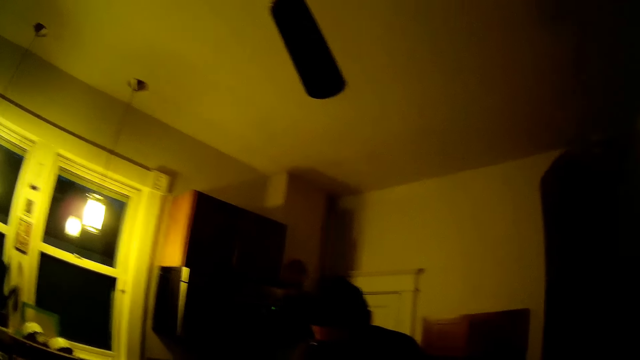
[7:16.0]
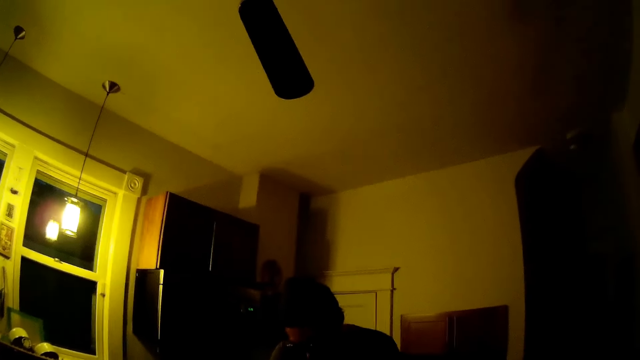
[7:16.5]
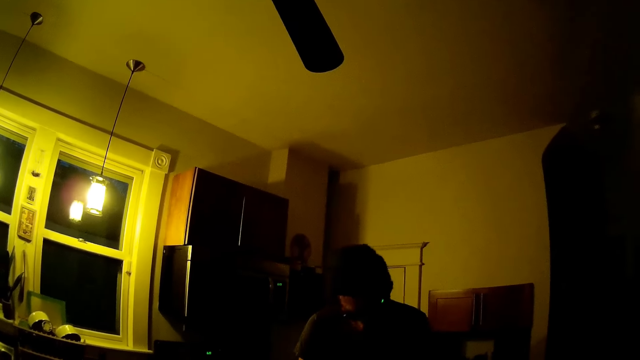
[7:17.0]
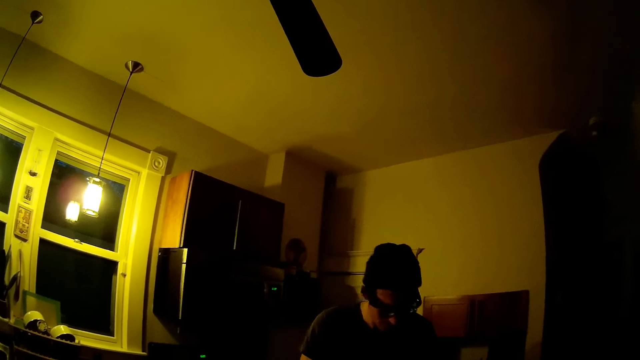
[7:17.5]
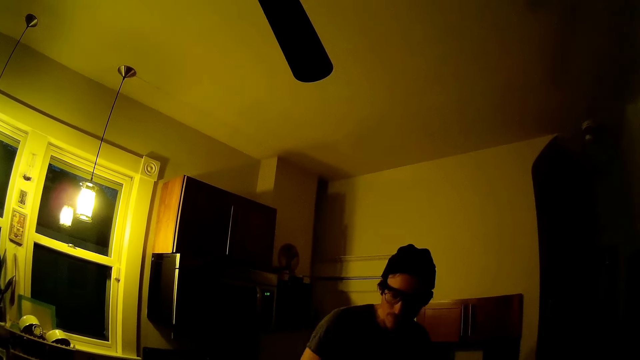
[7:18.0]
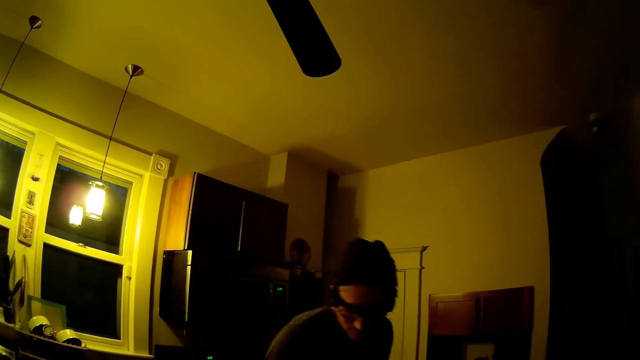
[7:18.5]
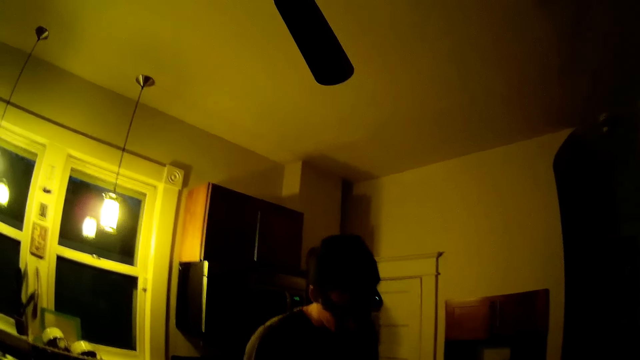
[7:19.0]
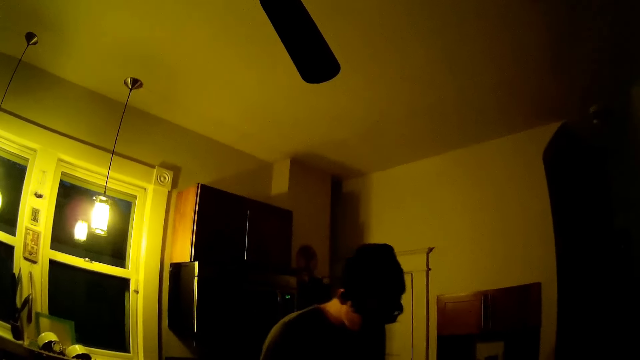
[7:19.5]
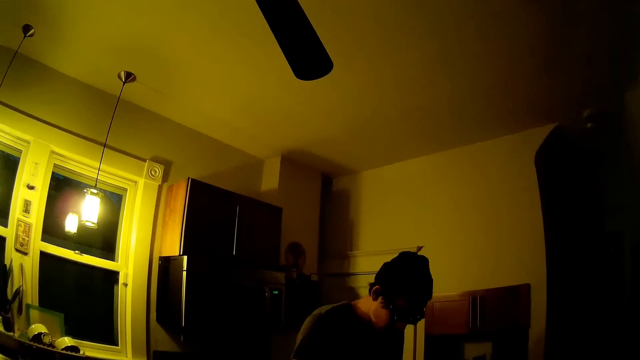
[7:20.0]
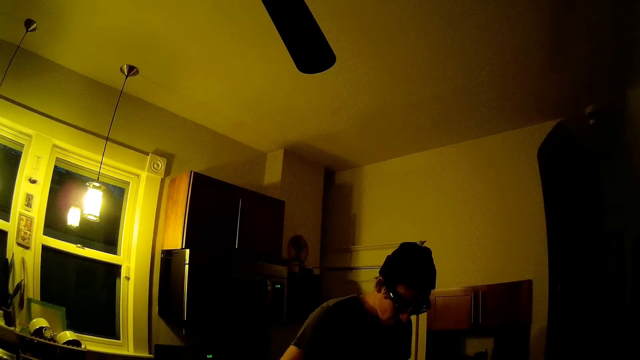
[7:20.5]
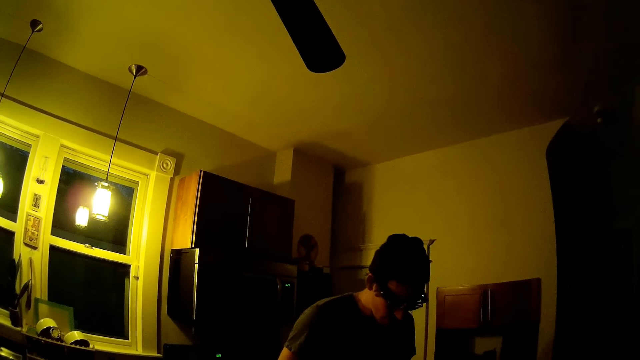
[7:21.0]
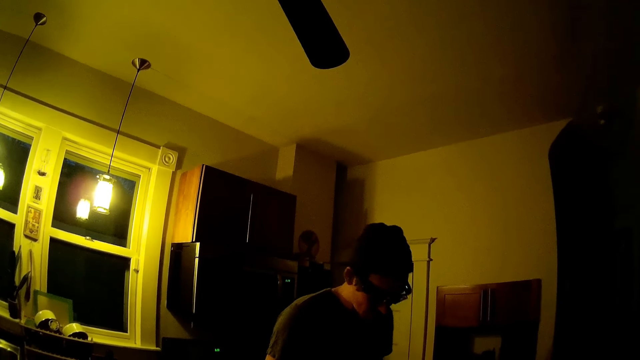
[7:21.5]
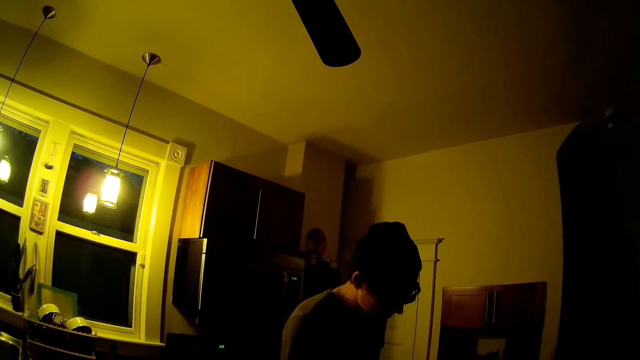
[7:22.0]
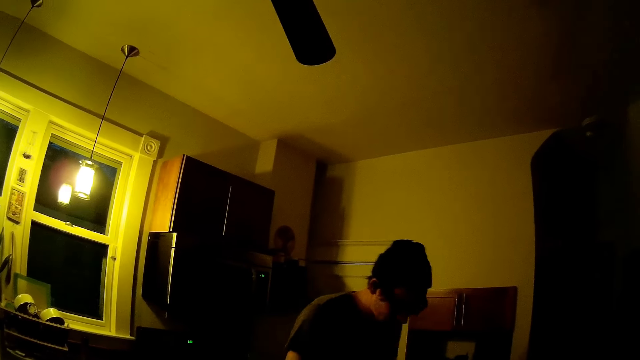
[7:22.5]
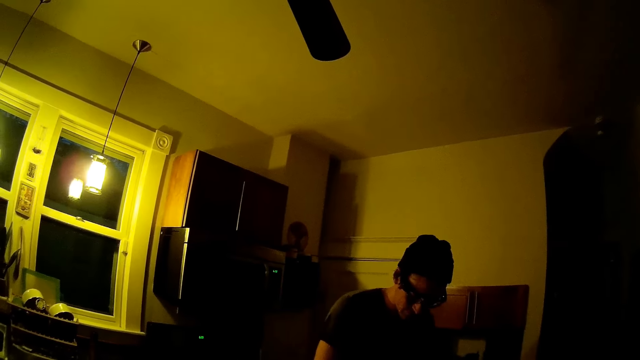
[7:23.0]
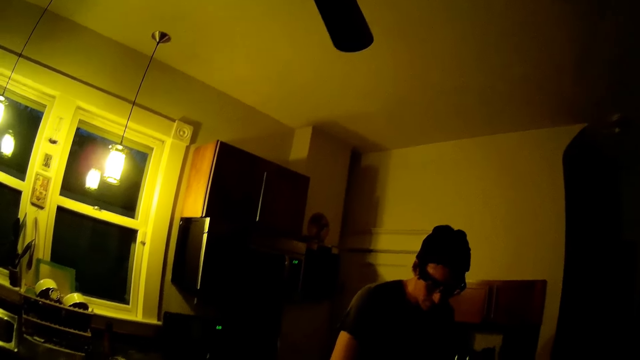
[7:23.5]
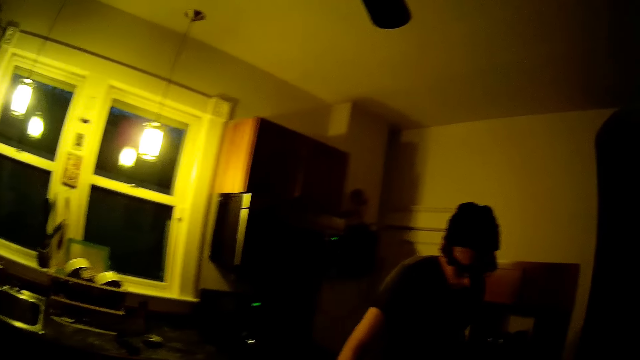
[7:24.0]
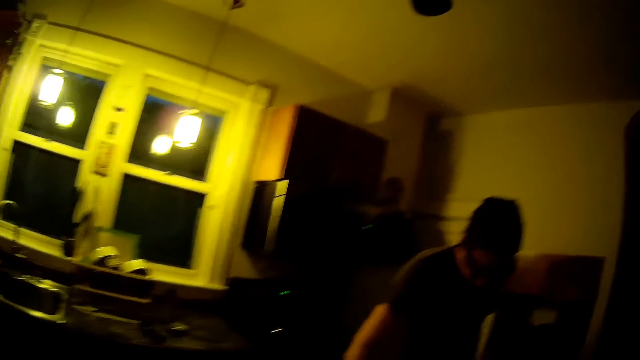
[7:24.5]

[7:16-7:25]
A person replies to the camera wearer. The camera wearer talks to the person. The person replies to the camera wearer.

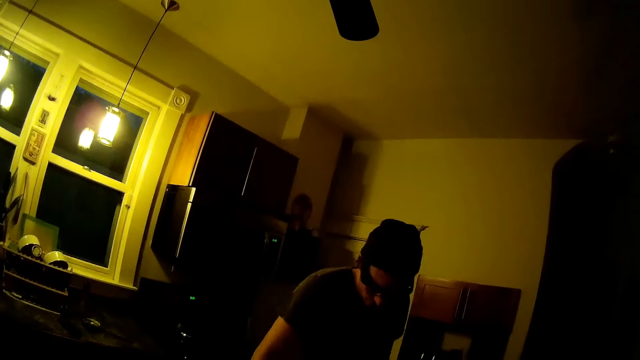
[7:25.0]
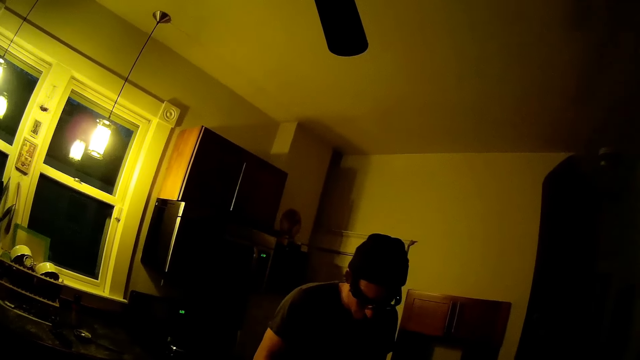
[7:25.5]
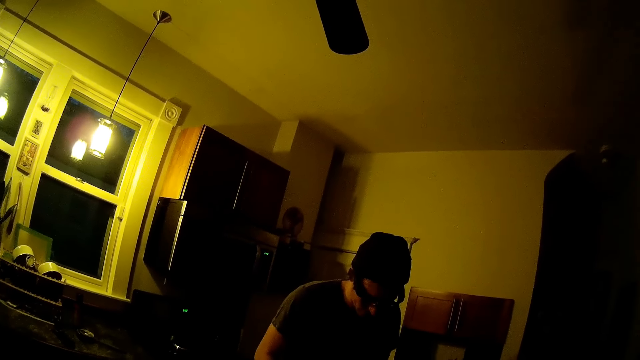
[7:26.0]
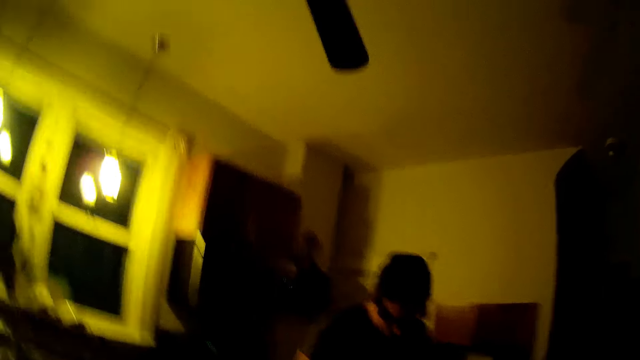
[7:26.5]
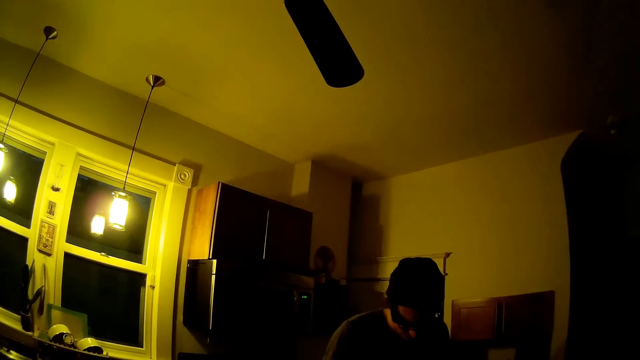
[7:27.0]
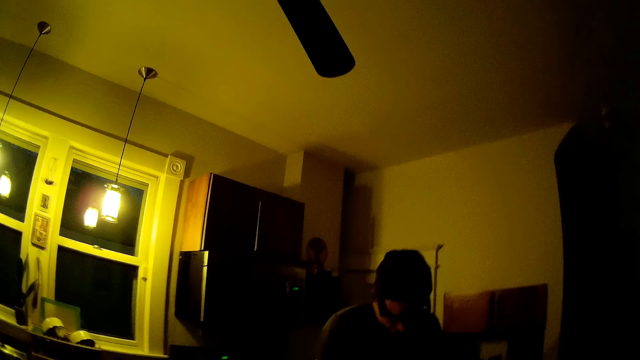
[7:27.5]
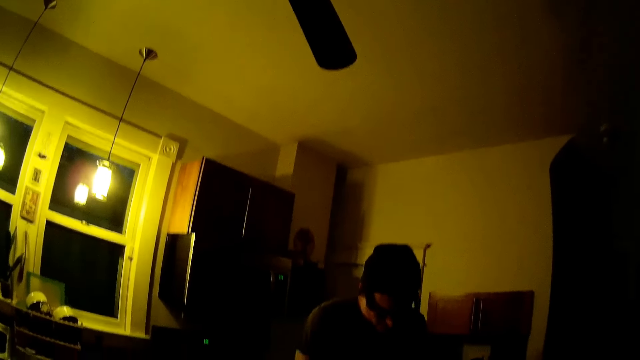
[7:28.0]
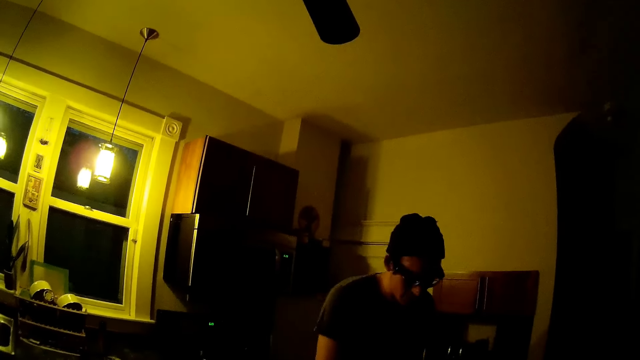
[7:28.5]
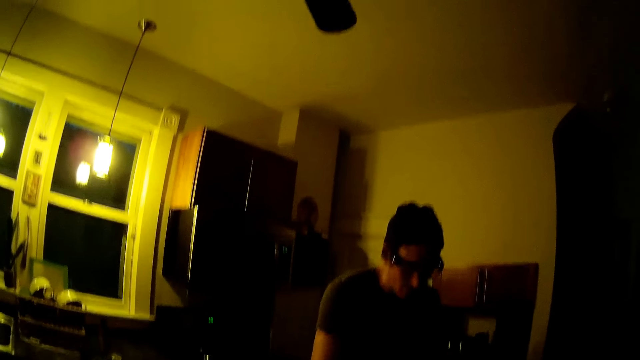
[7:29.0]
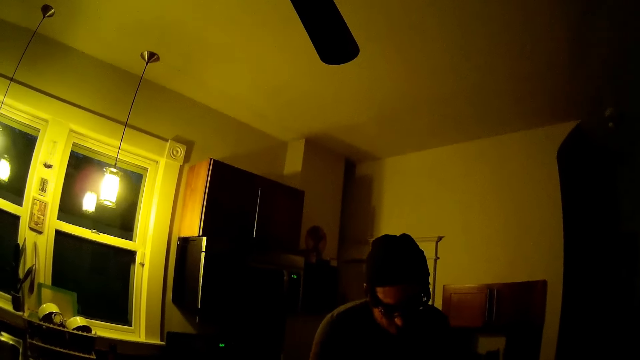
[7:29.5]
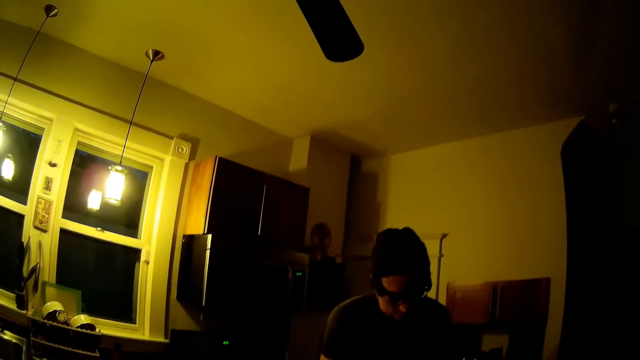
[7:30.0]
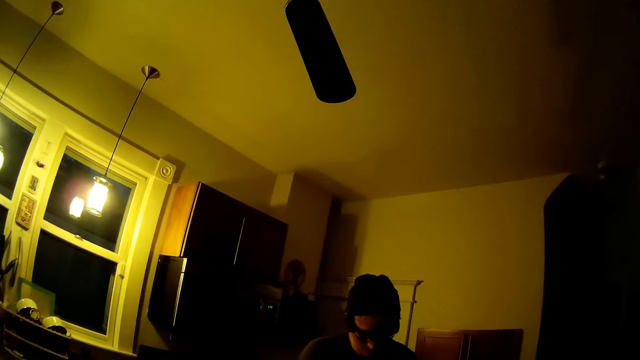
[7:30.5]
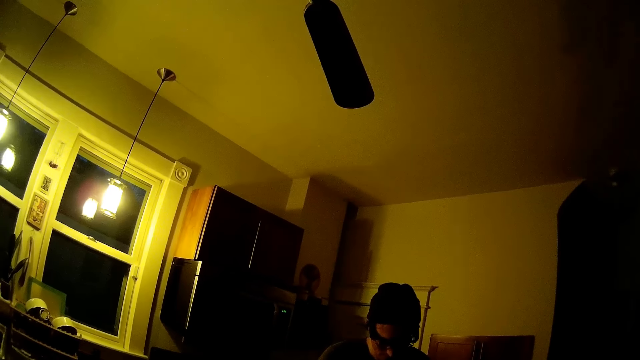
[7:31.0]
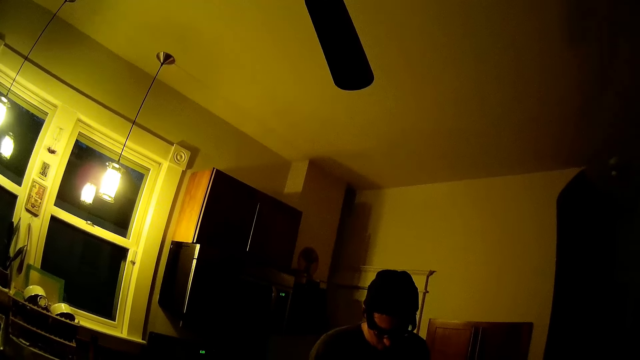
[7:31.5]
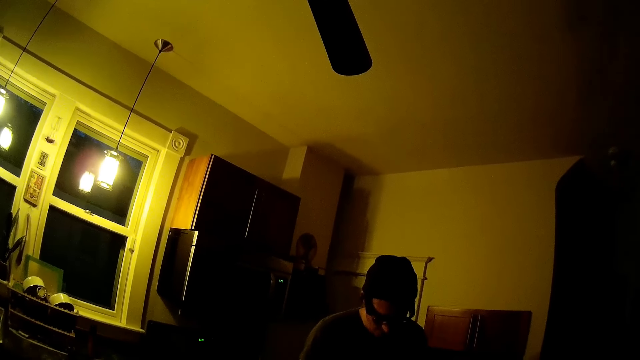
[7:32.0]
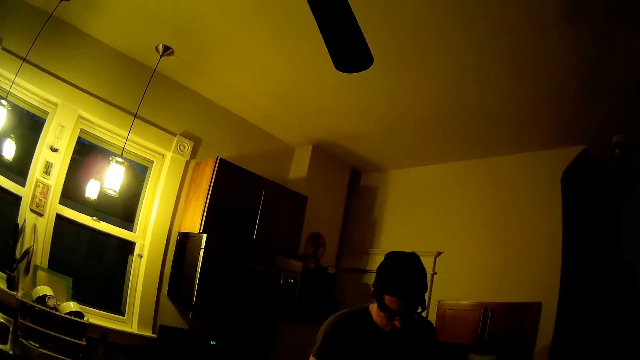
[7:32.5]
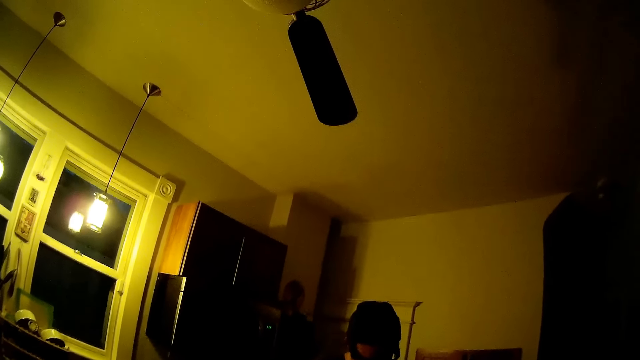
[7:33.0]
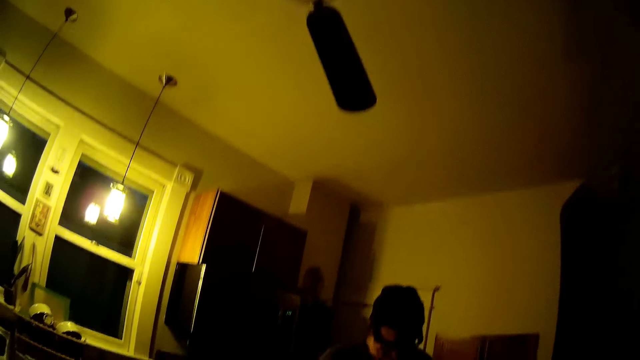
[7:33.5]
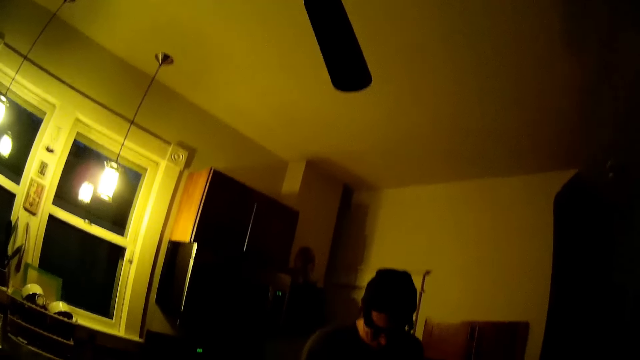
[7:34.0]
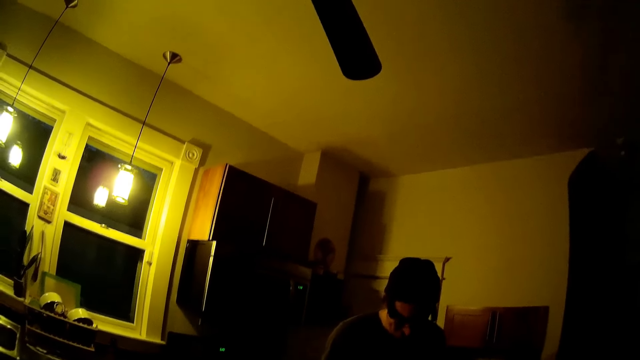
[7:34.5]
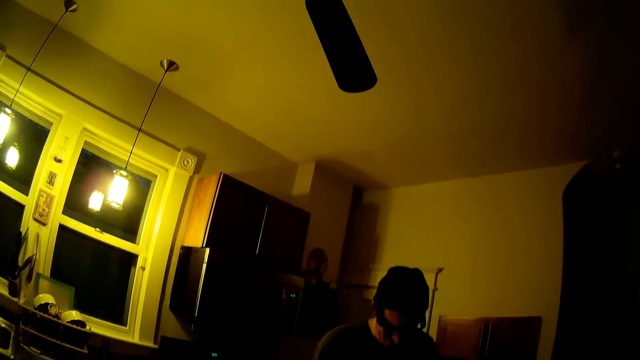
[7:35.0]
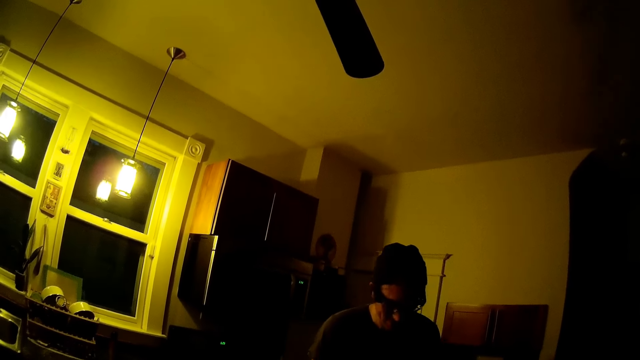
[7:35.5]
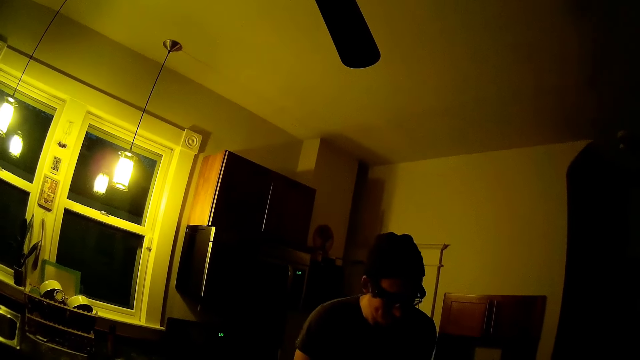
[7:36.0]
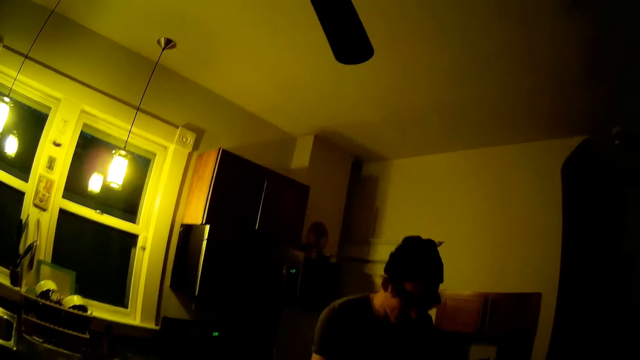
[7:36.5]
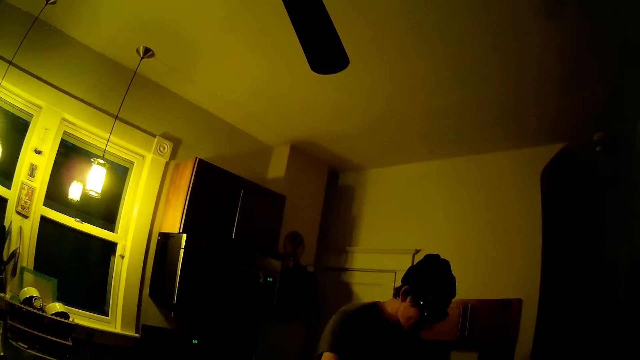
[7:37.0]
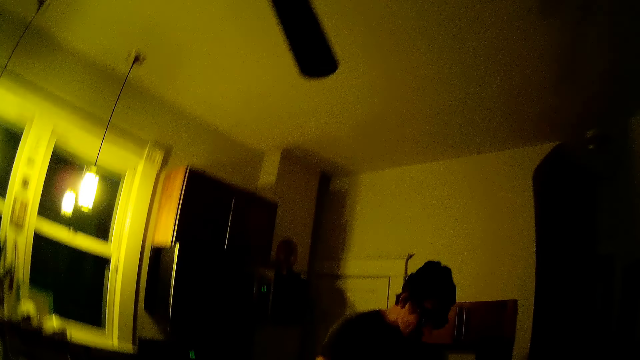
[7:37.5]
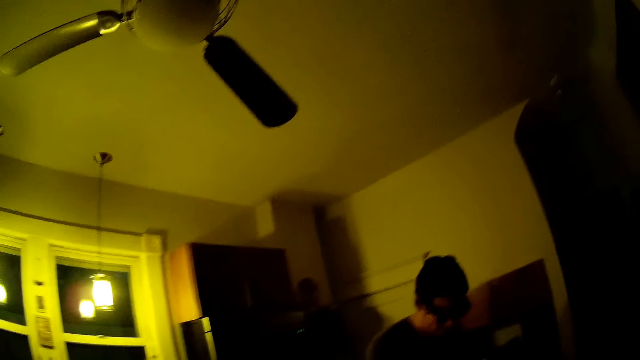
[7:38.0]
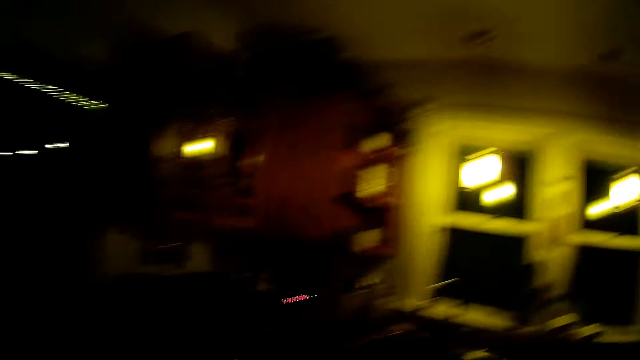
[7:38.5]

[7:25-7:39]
The camera wearer talks to a person. The person replies to the camera wearer. The camera wearer talks to the person. The person replies to the camera wearer. The camera wearer talks to the person.
